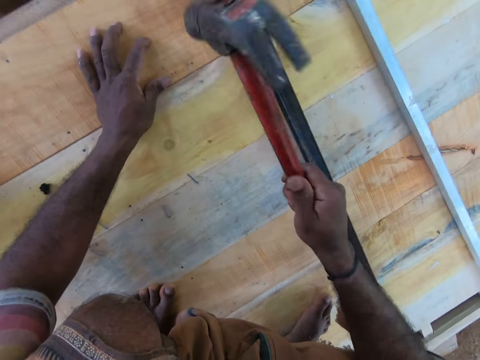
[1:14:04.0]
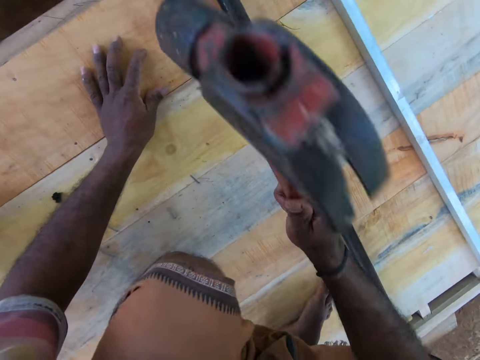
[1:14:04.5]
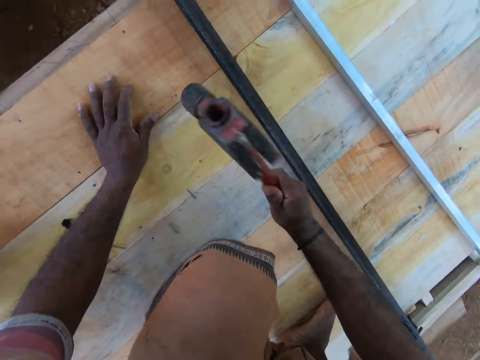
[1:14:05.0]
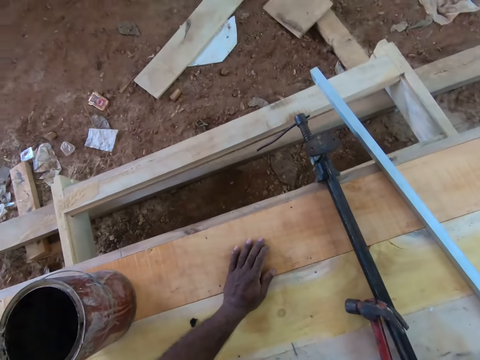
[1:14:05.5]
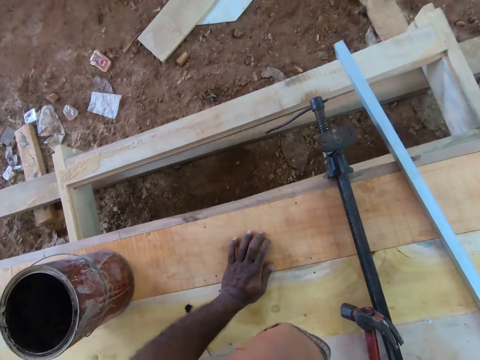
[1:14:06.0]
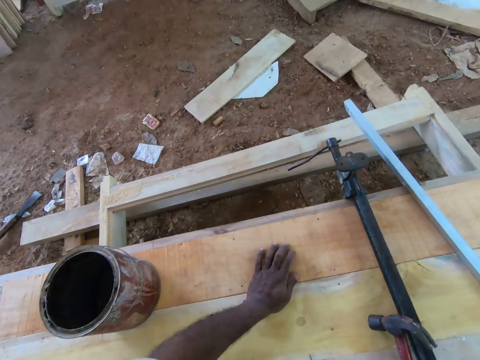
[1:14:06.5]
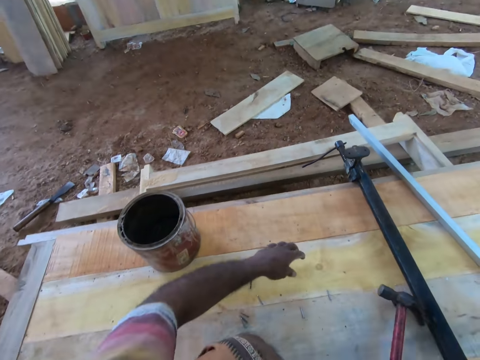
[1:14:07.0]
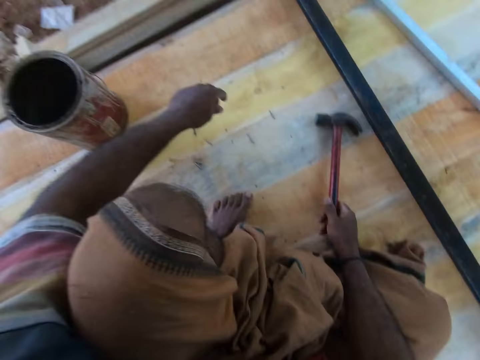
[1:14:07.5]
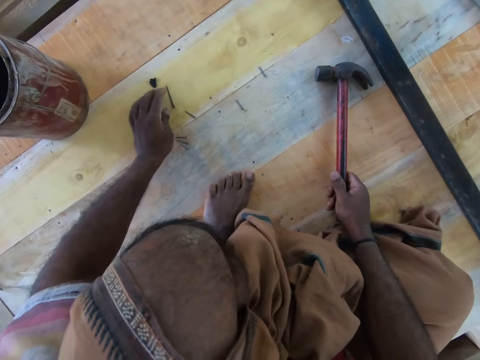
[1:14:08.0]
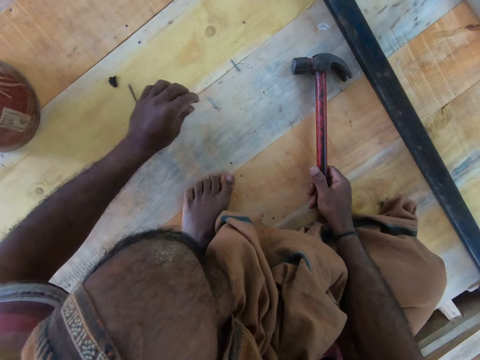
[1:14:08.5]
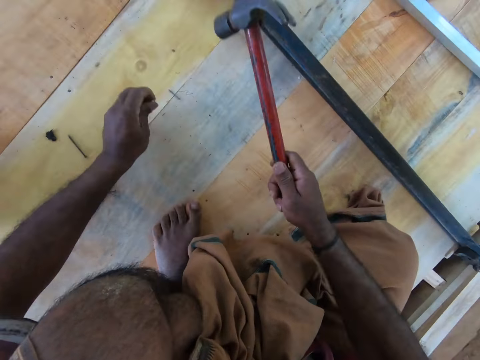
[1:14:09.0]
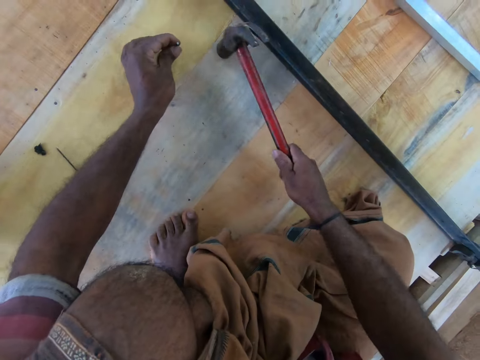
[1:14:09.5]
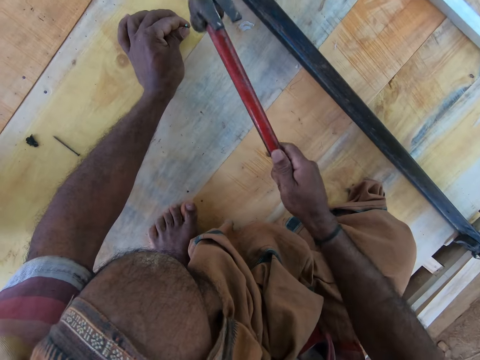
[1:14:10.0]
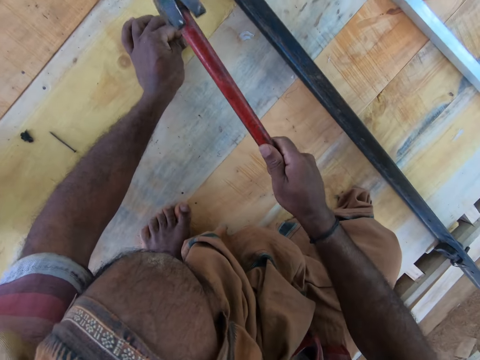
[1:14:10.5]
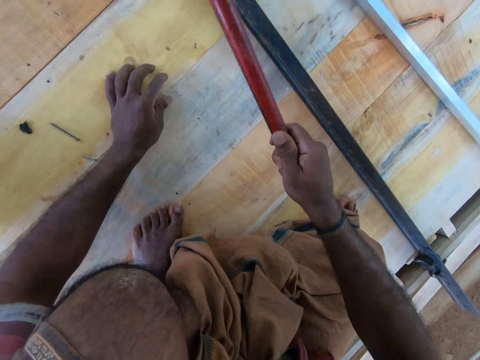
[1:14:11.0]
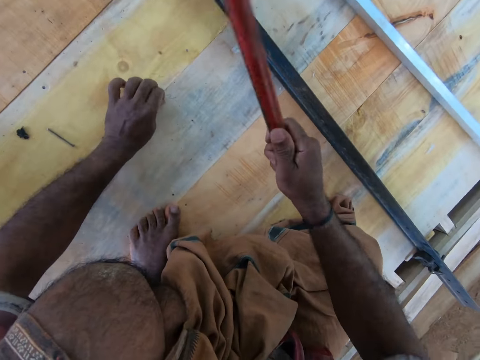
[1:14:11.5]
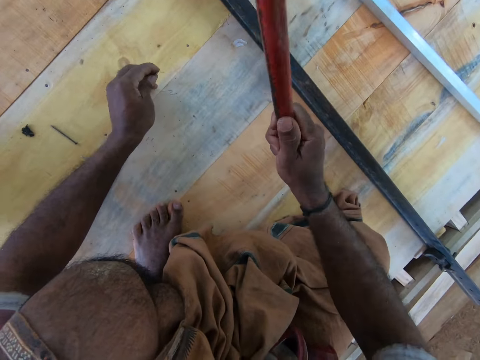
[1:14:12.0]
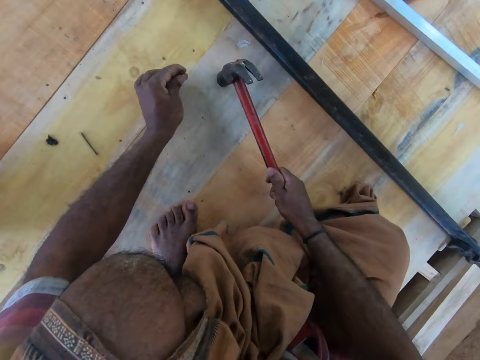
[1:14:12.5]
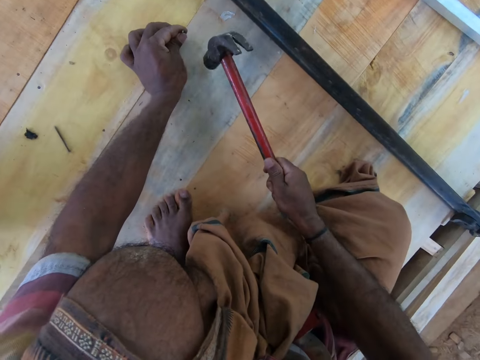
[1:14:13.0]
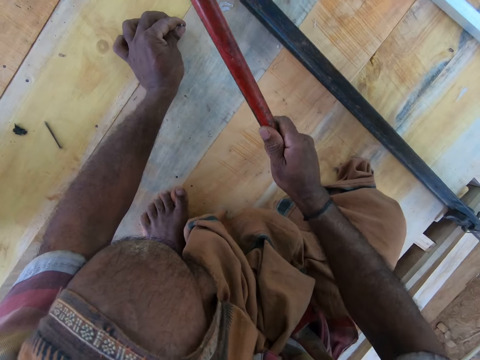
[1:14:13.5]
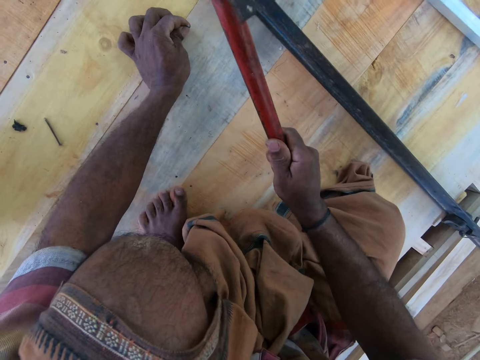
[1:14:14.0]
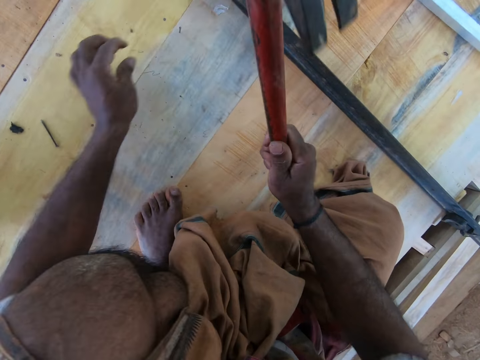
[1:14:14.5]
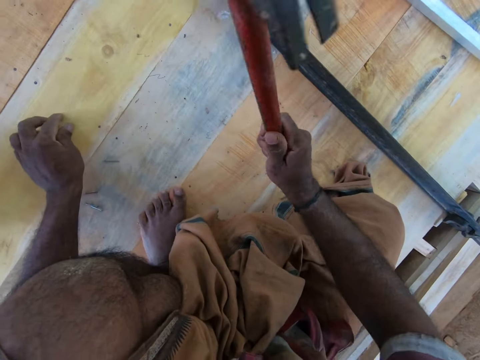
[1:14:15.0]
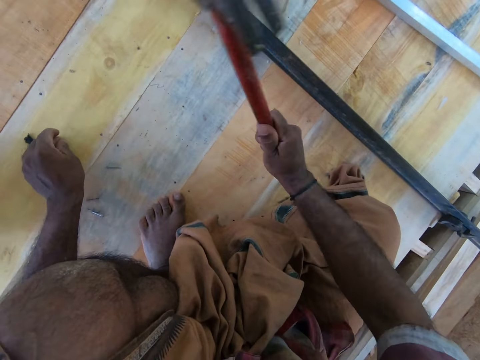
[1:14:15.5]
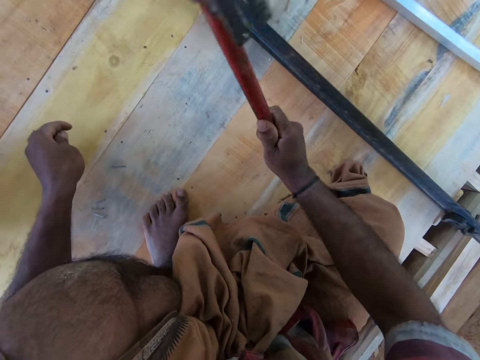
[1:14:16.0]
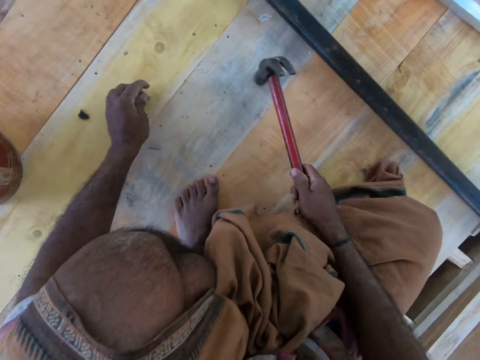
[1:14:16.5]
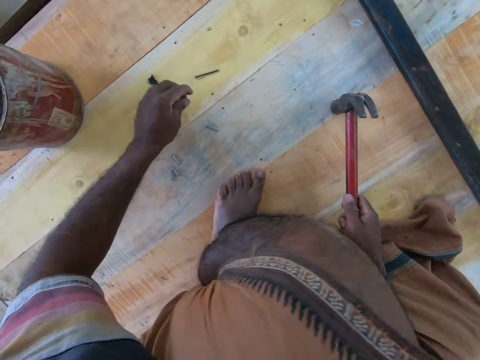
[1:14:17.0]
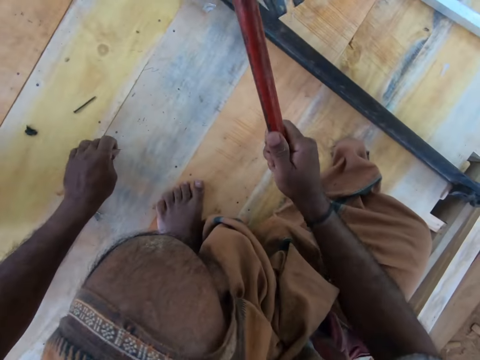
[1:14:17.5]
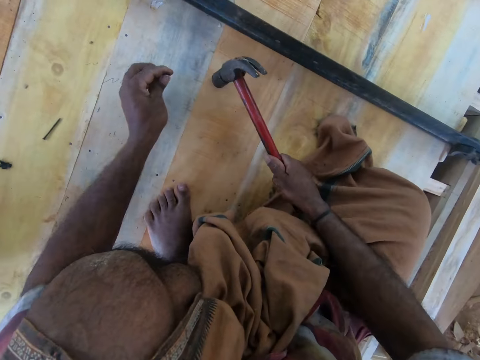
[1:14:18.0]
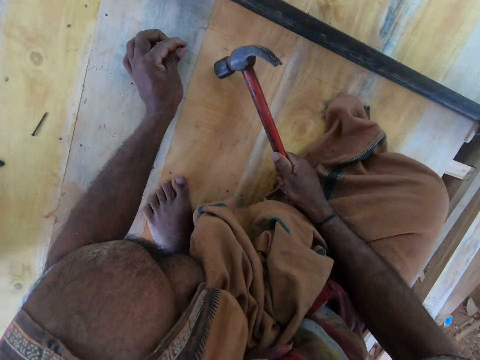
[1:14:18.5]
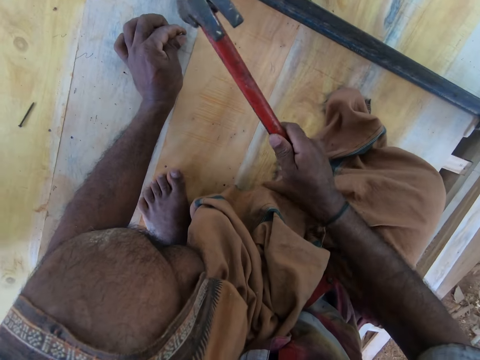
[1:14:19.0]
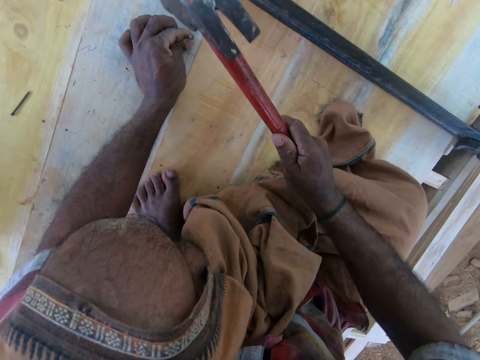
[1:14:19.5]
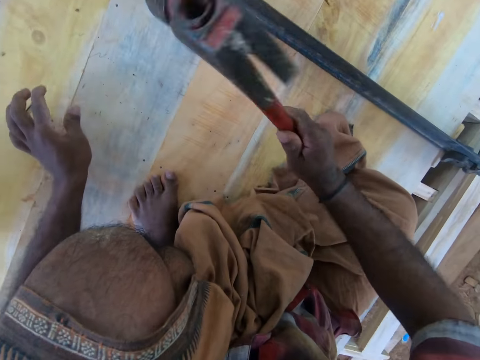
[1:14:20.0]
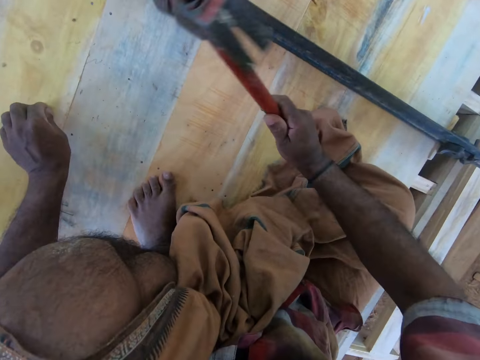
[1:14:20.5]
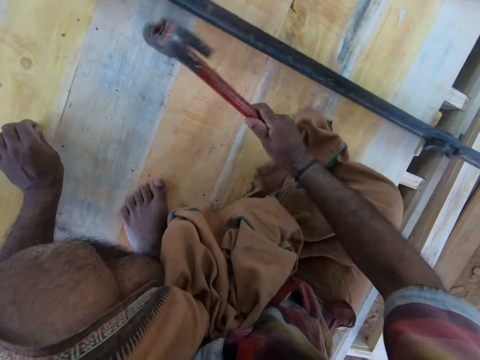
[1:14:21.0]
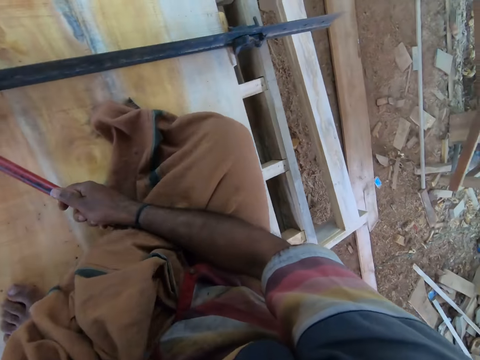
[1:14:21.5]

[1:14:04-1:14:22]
The camera wearer picks up a nail from the plywood with his left hand. He hits the wood with the hammer. He sets the nail on the plywood with his left hand. He hits the hammer on the nail into the plywood with his right hand. He picks up a nail from the plywood with his left hand. He places the nail on the wood. He hits the hammer on the nail into the plywood with his right hand. He picks up a nail from the plywood with his left hand and drops the nail on the plywood with his left hand. He picks up a nail from the plywood with his left hand. He hits the hammer on the nail into the plywood with his right hand. He sets the nail on the plywood with his left hand. He hits the hammer on the nail into the plywood with his right hand. He picks up a nail from the plywood with his left hand.

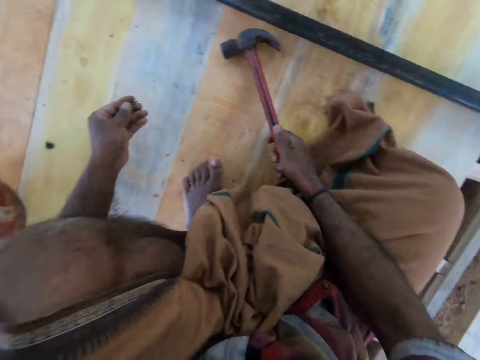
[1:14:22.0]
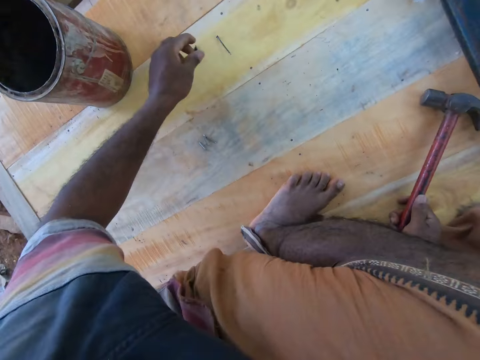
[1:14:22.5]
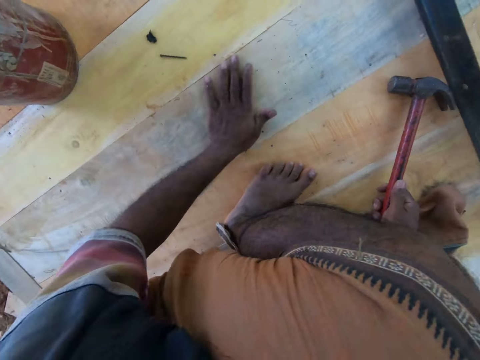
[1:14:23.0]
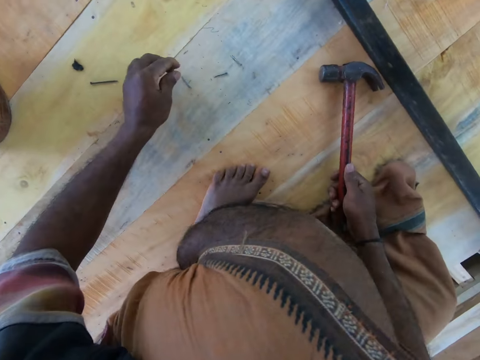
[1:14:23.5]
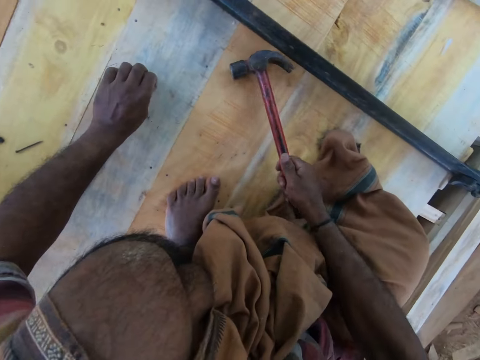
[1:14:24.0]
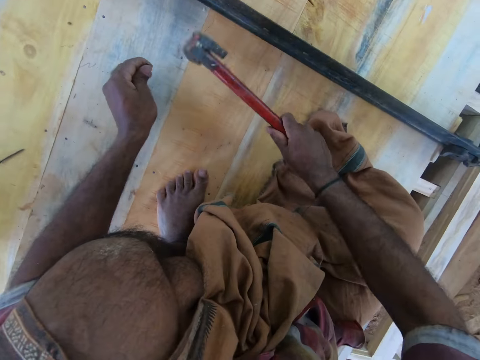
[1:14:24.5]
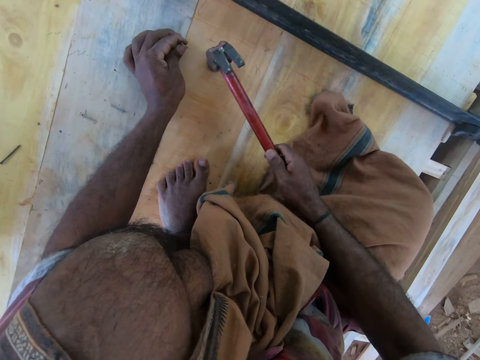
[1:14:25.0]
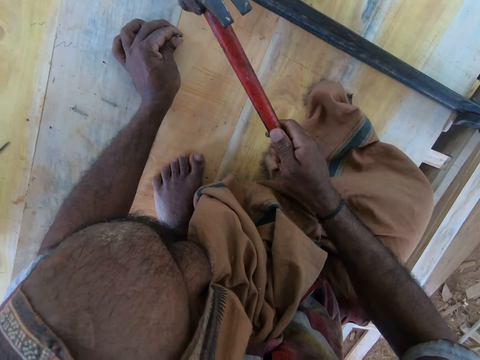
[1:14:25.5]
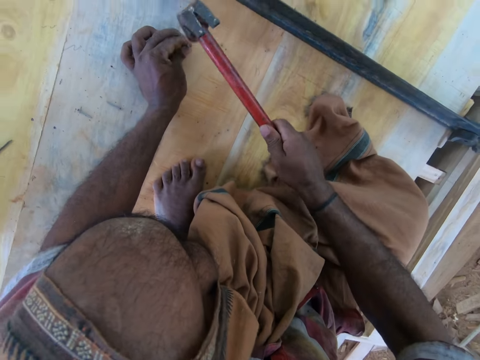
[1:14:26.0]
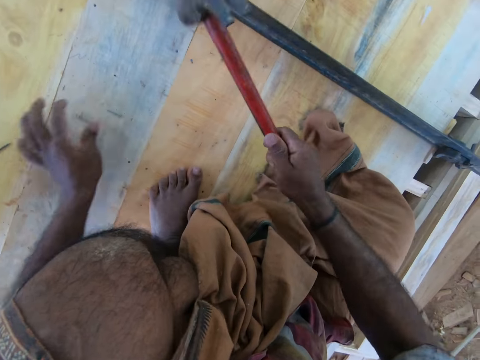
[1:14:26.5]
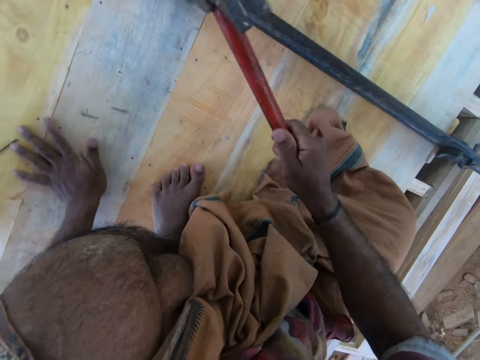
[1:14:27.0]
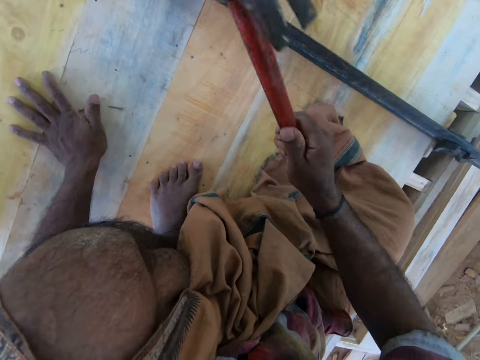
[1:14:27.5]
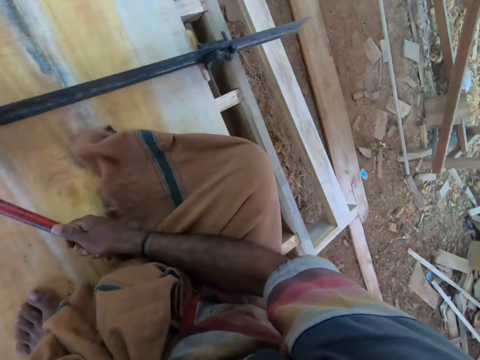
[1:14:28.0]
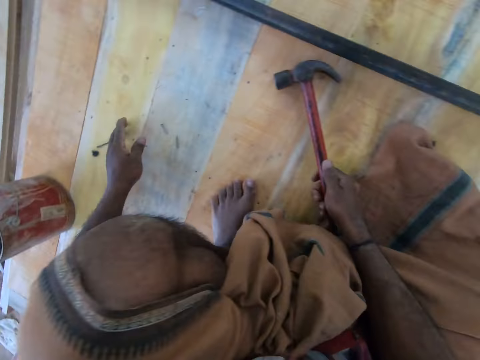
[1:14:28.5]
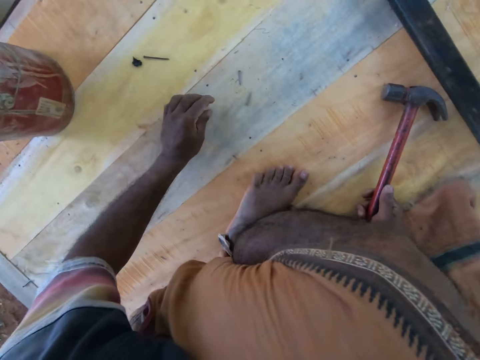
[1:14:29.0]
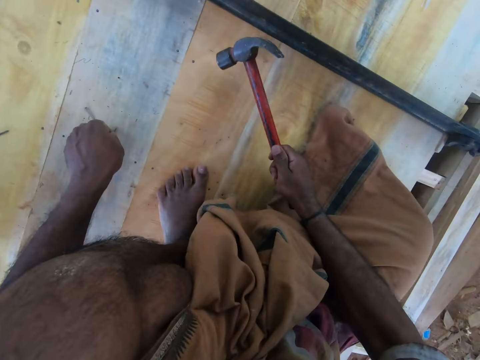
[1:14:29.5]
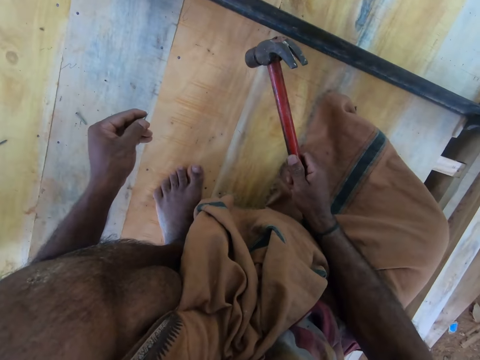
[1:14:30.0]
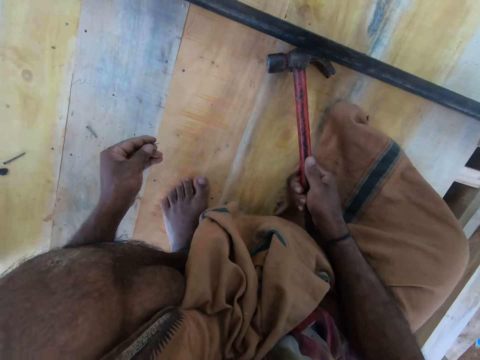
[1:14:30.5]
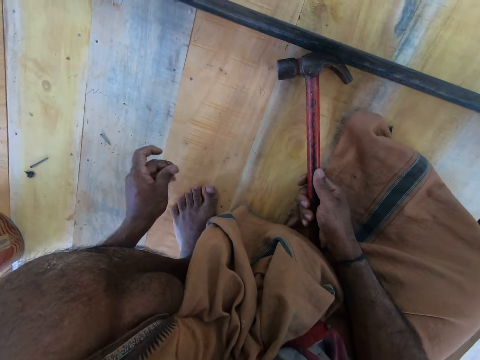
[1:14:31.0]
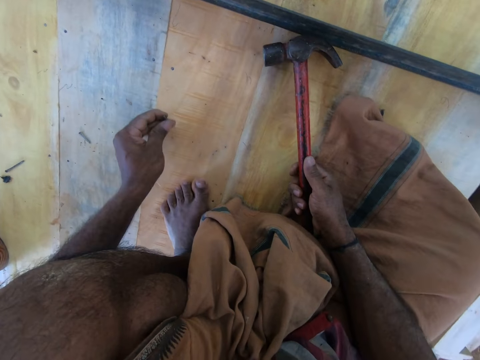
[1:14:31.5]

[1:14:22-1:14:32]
The camera wearer drops the nail on the plywood with his left hand. He moves the nails on the plywood with his left hand. He picks up the hammer from the plywood with his right hand. He picks up a nail from the plywood with his left hand. He places the nail on the plywood with his left hand. He hits the hammer on the nail into the plywood with his right hand. He hits the hammer on the nail into the plywood with his right hand again. He rests the hammer on the plywood with his right hand. He picks up a nail from the plywood with his left hand.
